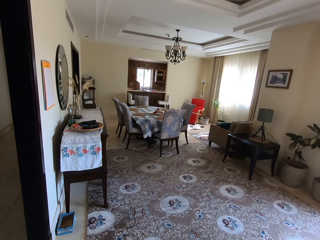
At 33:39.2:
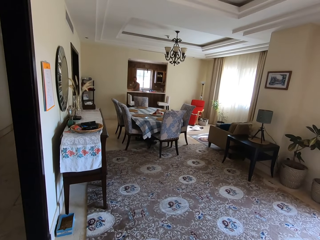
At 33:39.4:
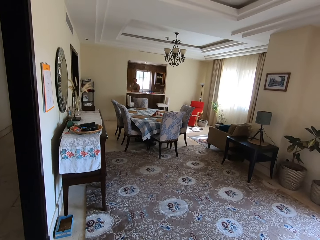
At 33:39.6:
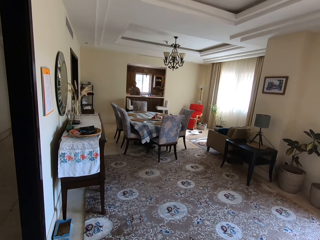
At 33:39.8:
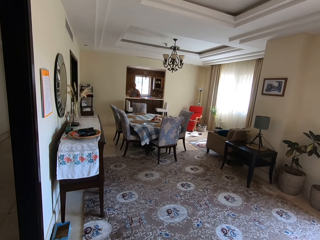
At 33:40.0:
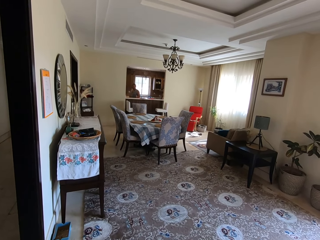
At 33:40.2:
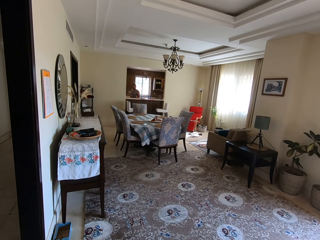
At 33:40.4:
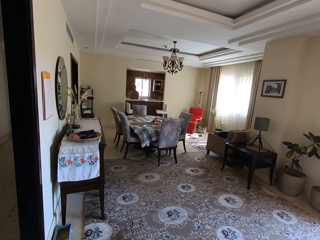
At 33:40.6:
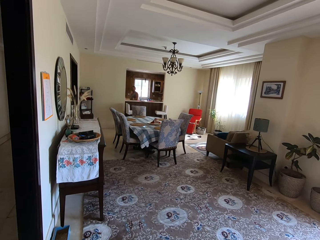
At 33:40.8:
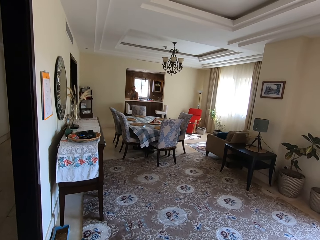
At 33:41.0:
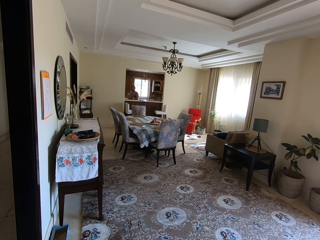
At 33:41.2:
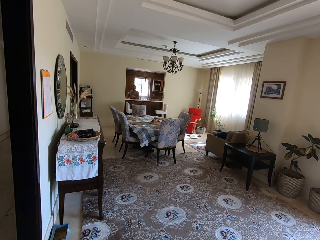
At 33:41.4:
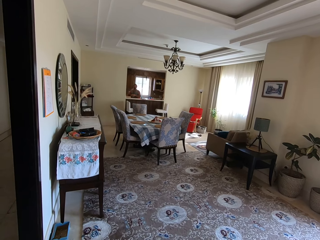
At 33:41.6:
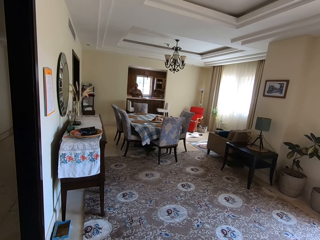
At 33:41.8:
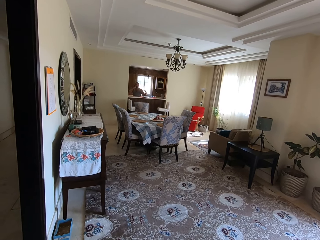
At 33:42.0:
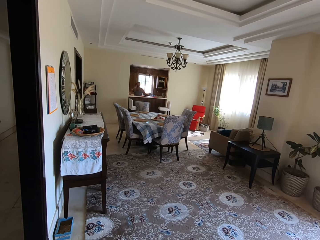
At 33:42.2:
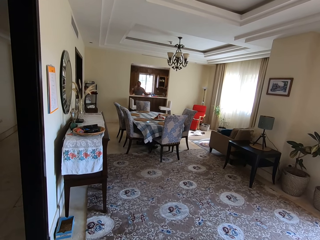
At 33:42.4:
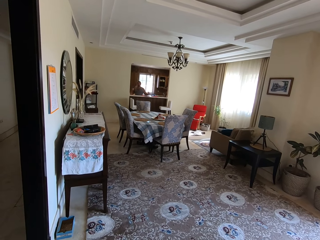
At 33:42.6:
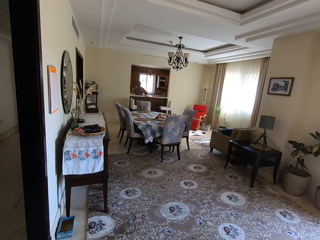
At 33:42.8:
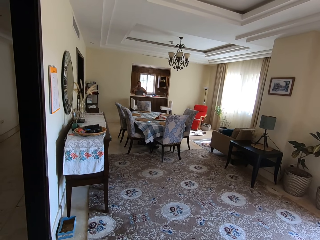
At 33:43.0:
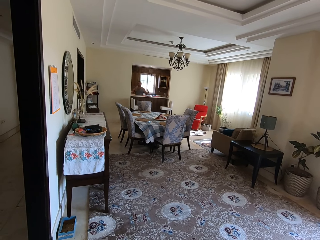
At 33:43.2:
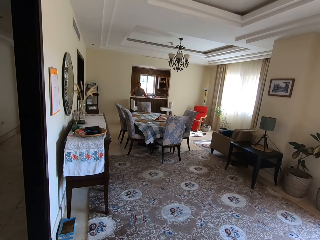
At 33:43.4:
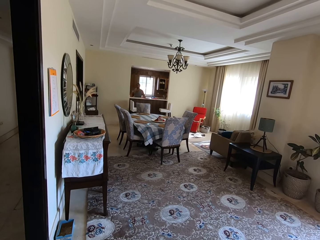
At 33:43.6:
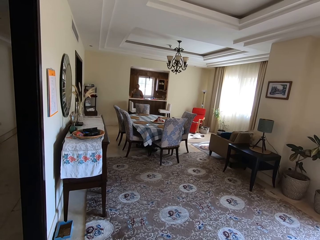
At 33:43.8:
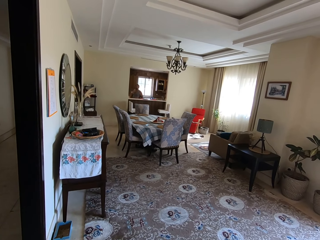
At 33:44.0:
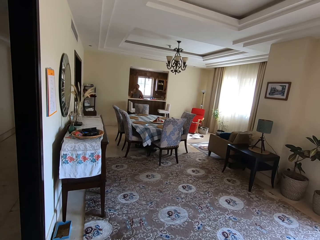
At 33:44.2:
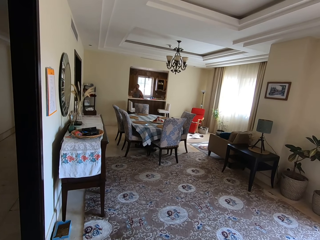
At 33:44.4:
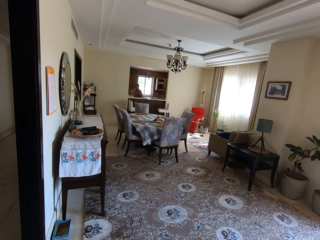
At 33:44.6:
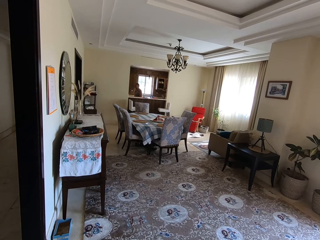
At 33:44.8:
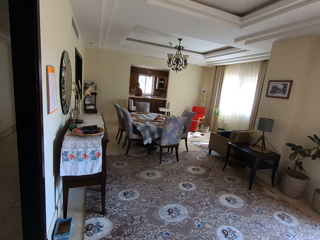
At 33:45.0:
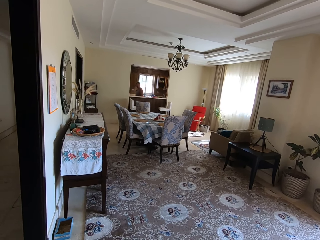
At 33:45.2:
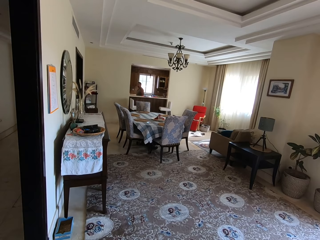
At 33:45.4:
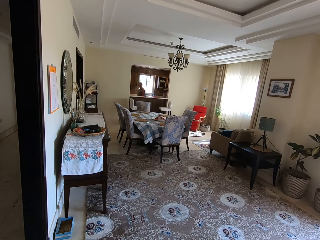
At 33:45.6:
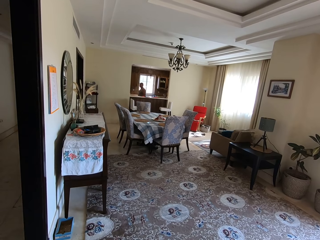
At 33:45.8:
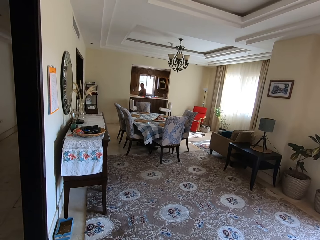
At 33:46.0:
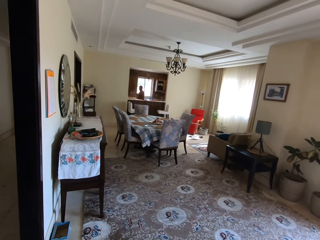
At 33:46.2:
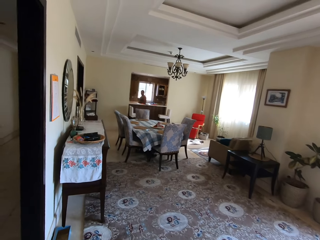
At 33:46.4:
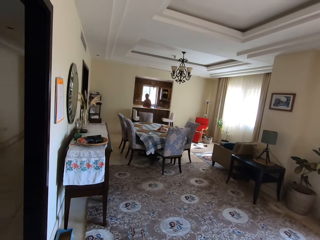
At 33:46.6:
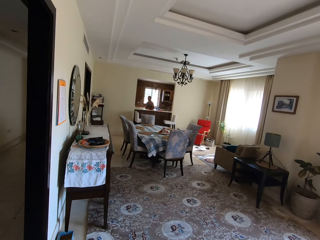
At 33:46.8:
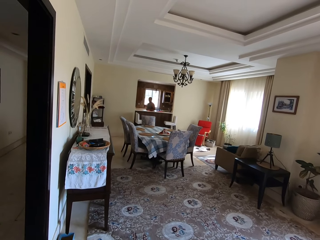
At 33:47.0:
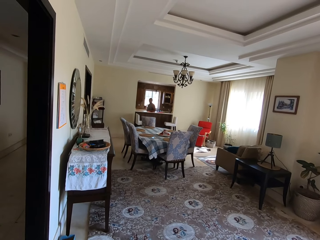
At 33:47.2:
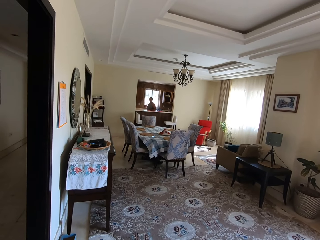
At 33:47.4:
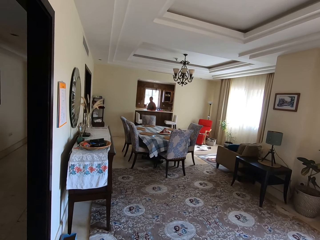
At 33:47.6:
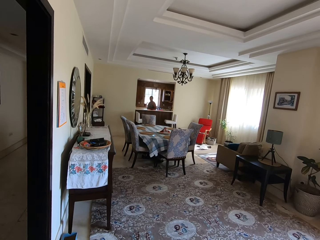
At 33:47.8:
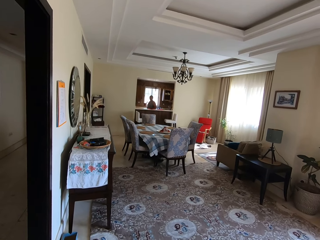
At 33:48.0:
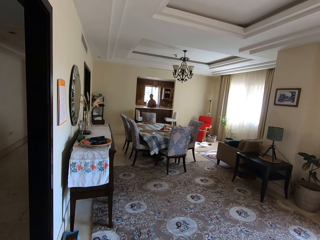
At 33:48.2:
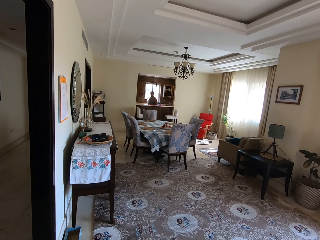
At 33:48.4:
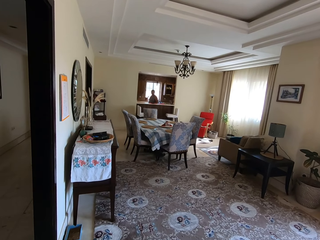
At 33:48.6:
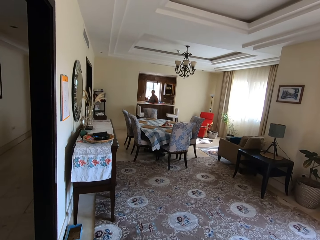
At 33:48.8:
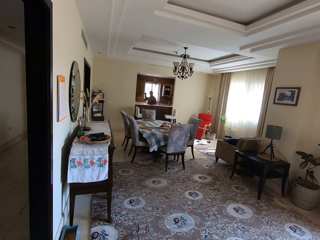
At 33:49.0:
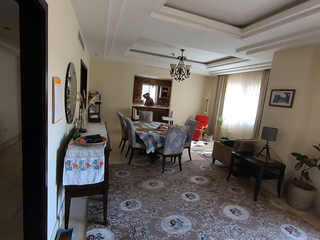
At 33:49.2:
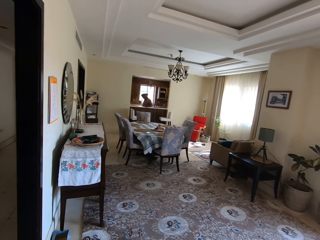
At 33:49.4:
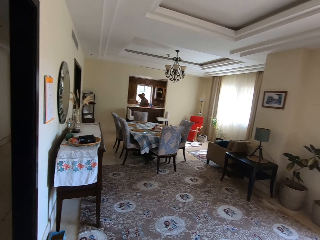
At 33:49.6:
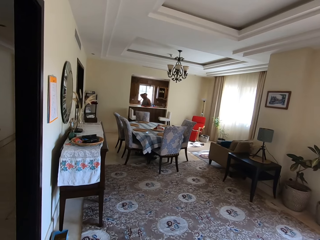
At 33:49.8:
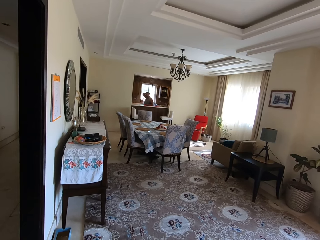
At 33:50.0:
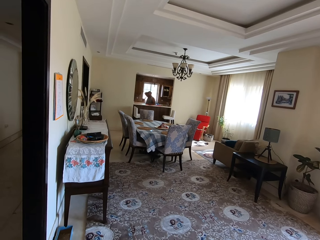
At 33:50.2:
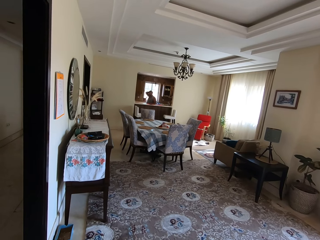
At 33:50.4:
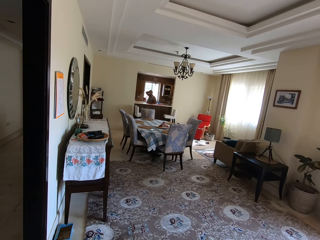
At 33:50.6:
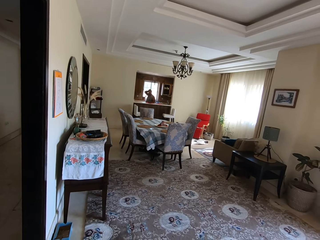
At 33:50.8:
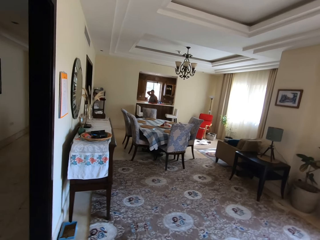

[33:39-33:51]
A child talks to a man. The camera wearer talks to the man. A person touches his head.

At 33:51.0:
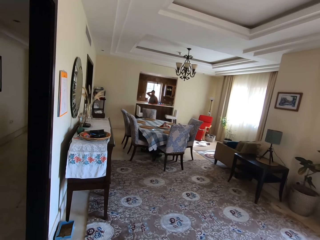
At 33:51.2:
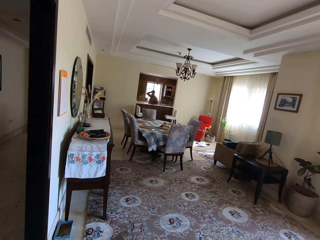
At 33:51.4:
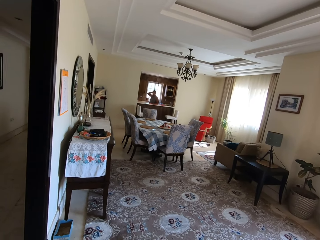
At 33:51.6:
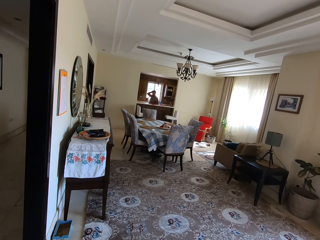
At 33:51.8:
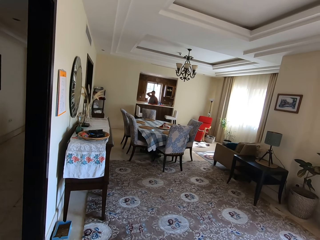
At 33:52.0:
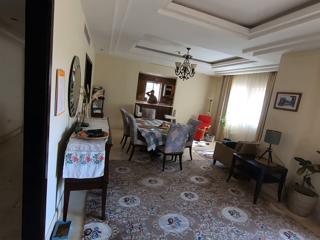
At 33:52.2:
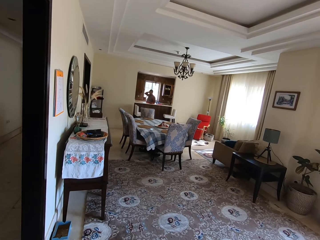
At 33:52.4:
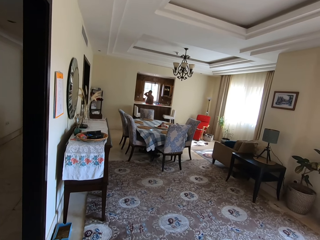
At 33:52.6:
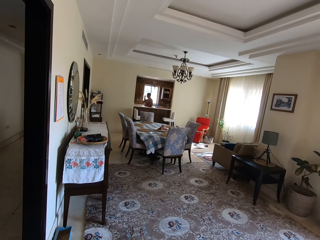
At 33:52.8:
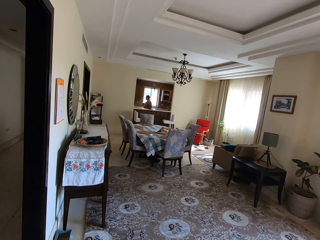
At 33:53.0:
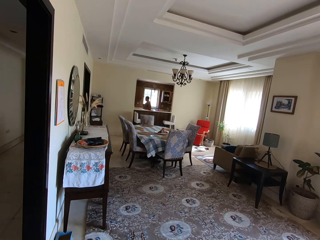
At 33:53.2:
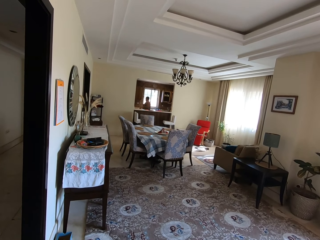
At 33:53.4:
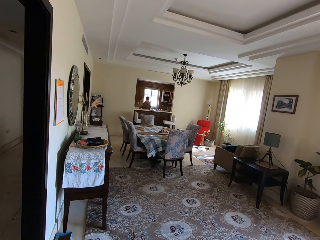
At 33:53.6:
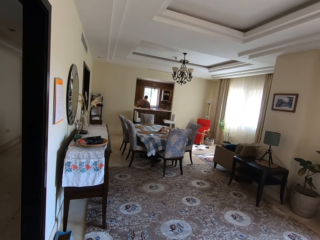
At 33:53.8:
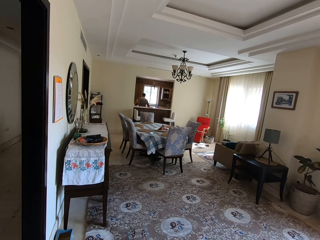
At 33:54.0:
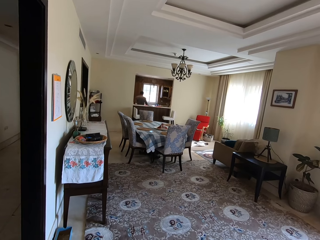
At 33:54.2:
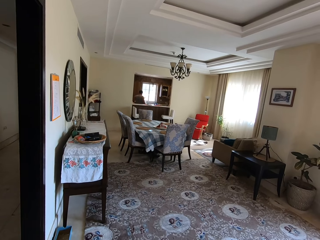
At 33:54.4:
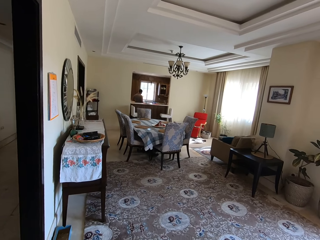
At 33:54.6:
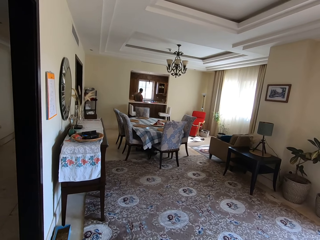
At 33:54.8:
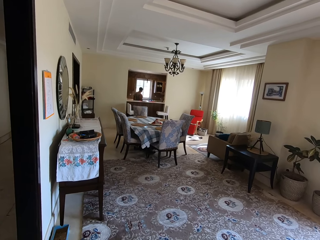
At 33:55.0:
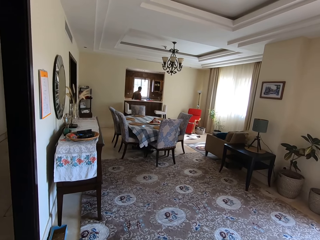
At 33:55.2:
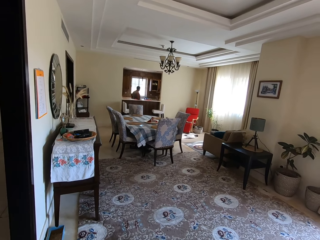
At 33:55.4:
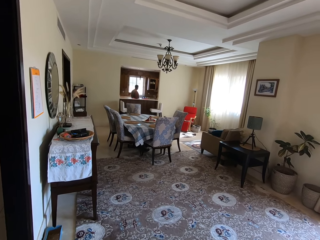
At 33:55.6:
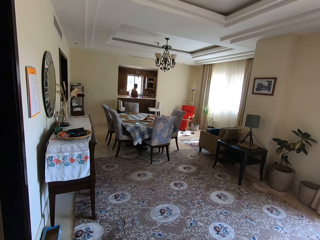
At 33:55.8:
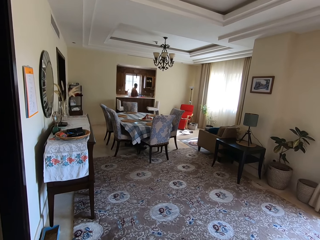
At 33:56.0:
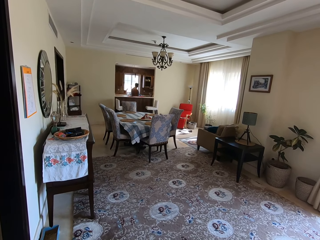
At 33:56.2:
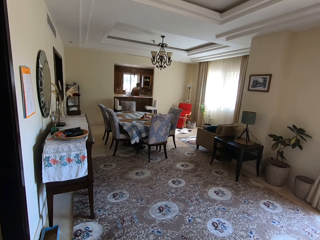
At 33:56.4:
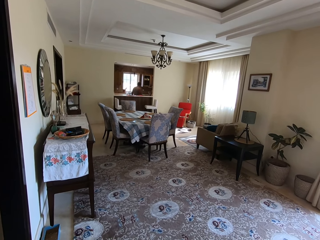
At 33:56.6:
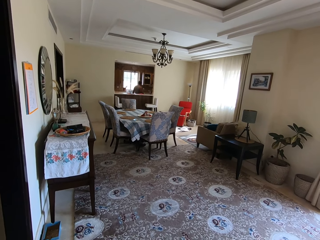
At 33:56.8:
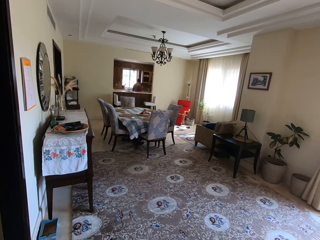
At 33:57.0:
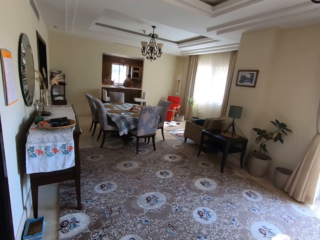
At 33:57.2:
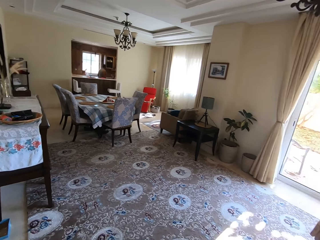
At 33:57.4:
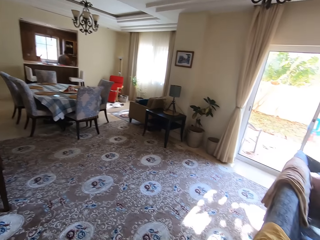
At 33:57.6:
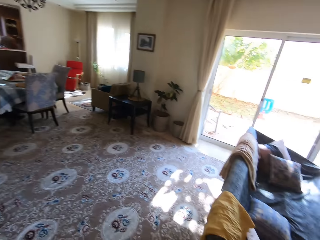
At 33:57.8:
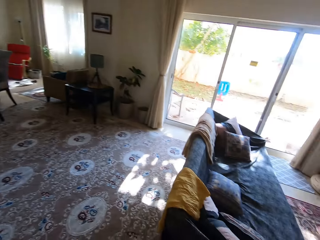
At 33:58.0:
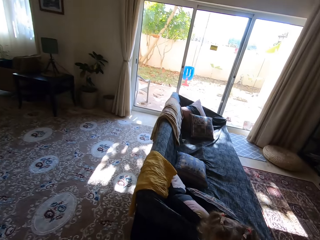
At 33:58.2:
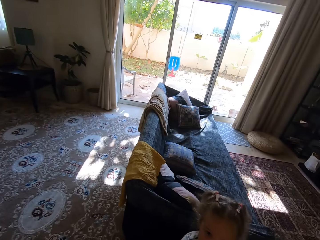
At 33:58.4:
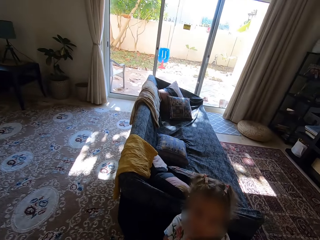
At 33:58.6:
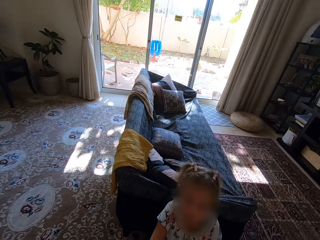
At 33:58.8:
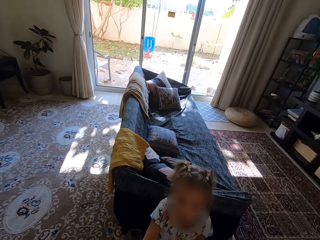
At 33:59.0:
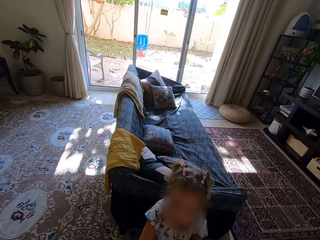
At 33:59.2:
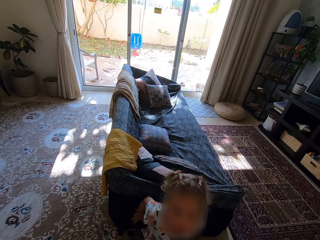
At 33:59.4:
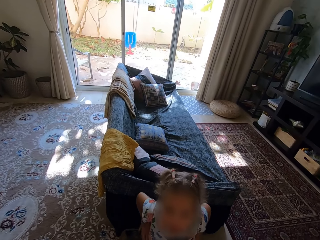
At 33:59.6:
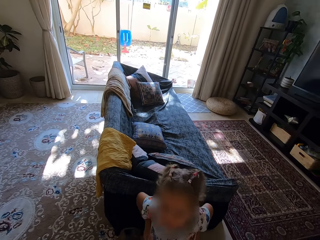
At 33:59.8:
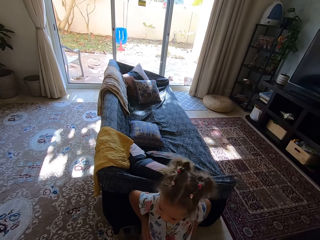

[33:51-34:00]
A person walks in the room. A man talks to the camera wearer. A child talks to the camera wearer. The camera wearer looks around. Another person touches her waist.
